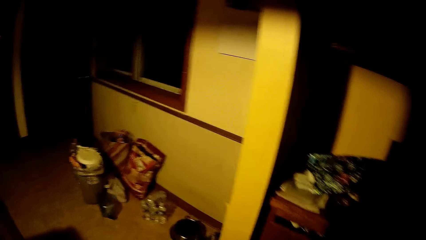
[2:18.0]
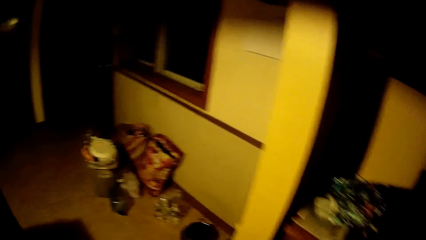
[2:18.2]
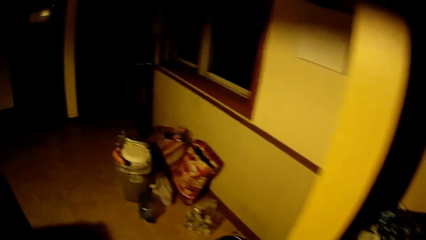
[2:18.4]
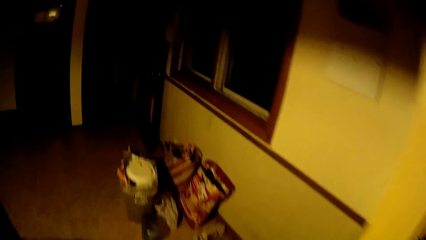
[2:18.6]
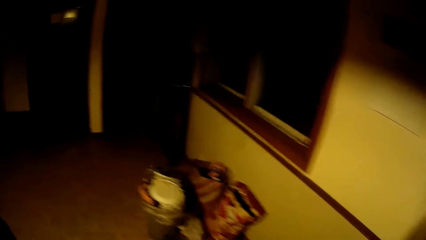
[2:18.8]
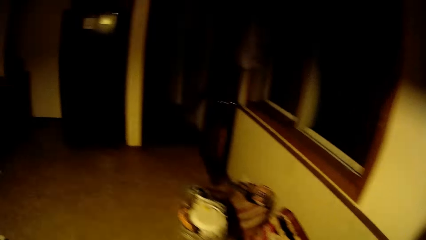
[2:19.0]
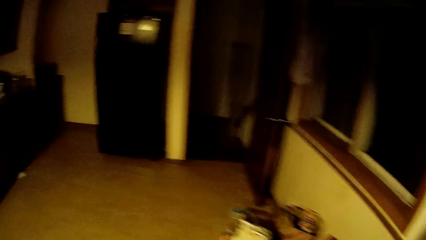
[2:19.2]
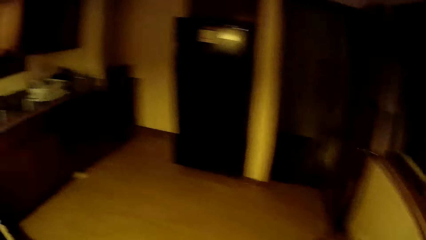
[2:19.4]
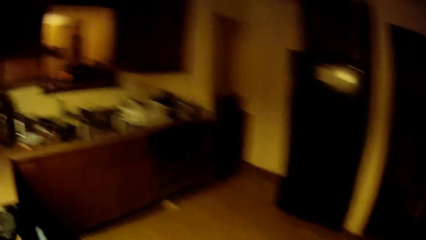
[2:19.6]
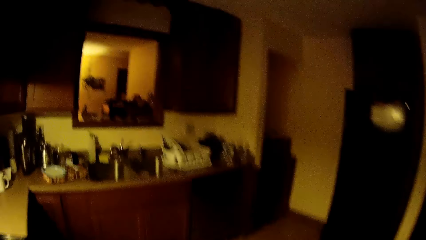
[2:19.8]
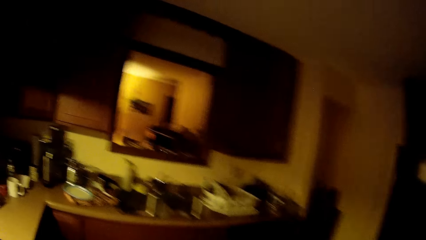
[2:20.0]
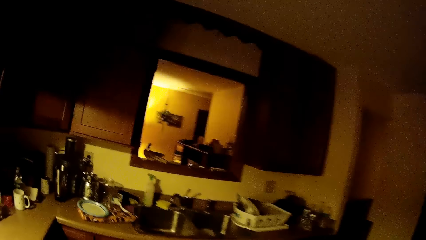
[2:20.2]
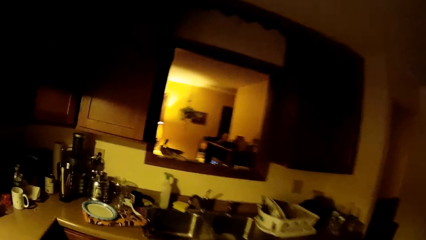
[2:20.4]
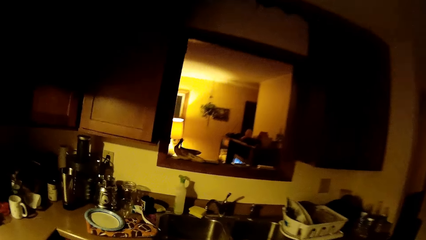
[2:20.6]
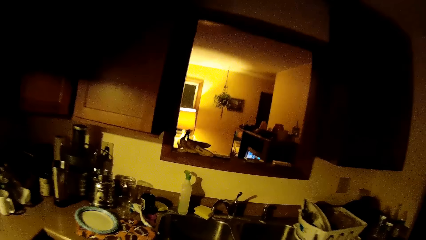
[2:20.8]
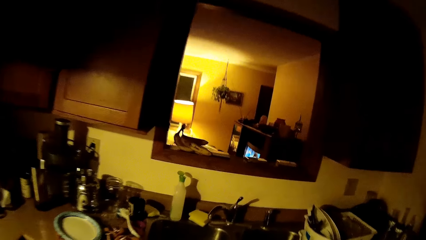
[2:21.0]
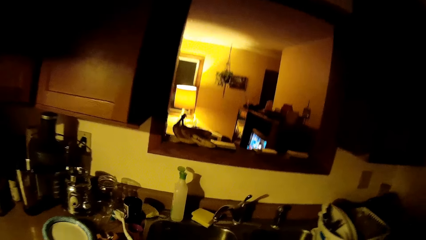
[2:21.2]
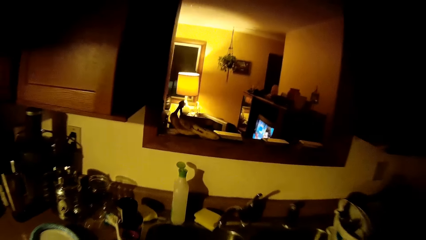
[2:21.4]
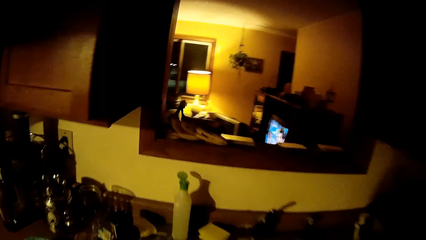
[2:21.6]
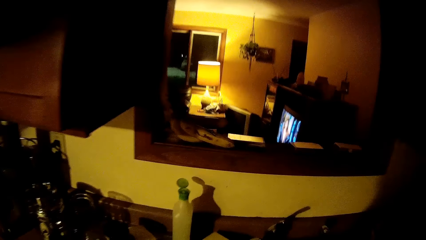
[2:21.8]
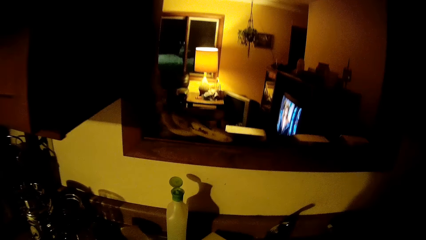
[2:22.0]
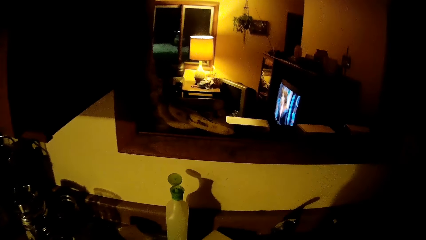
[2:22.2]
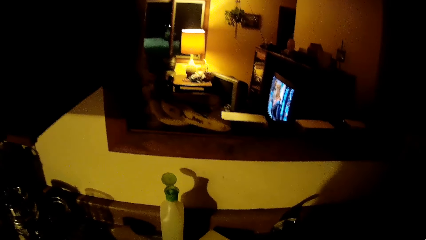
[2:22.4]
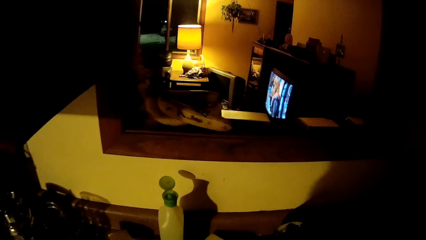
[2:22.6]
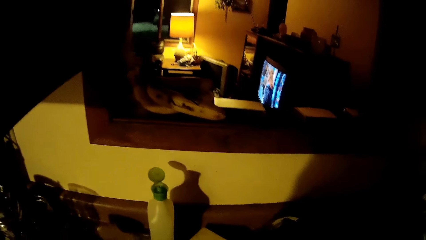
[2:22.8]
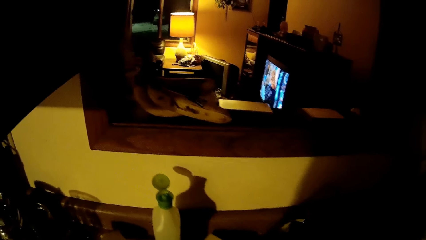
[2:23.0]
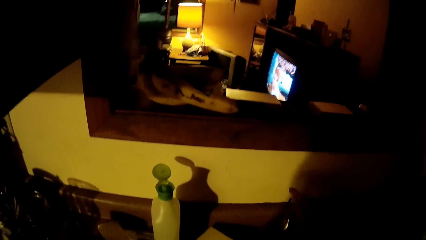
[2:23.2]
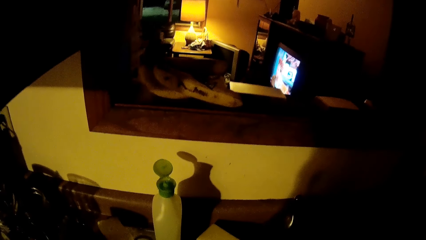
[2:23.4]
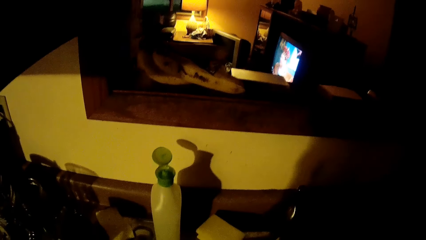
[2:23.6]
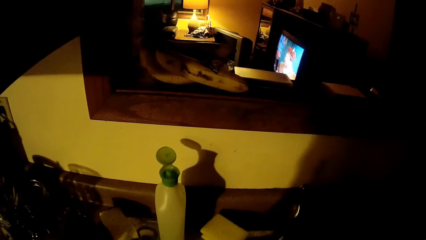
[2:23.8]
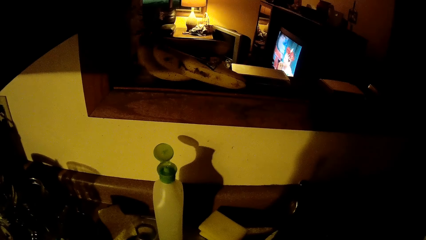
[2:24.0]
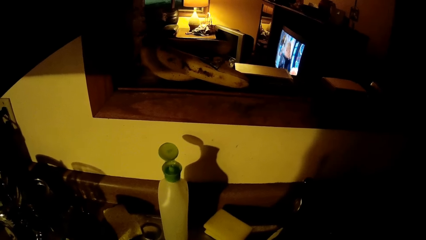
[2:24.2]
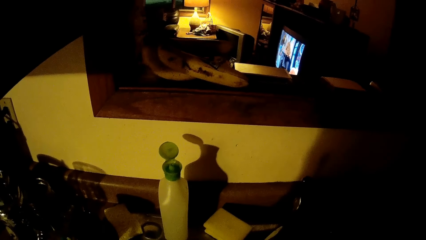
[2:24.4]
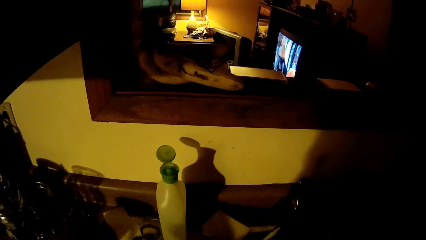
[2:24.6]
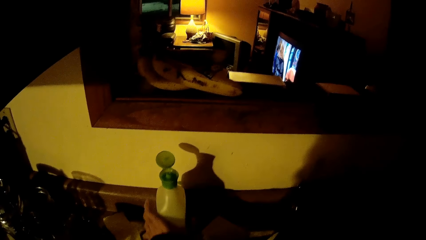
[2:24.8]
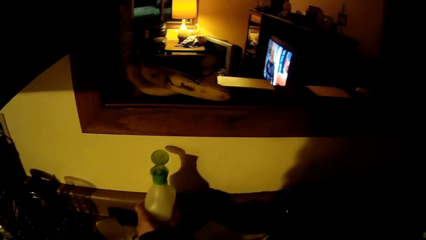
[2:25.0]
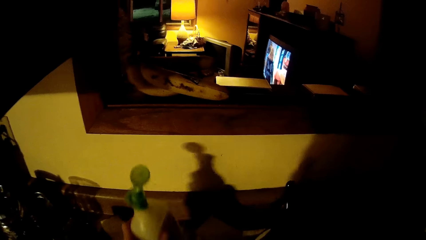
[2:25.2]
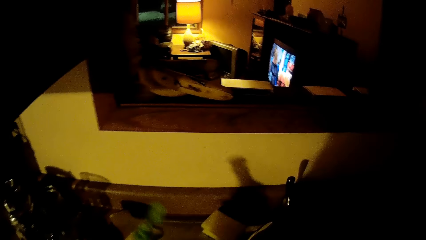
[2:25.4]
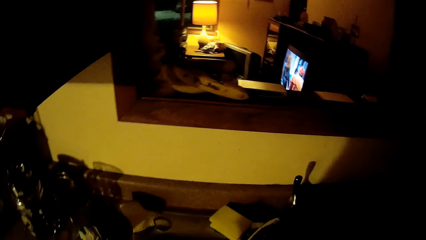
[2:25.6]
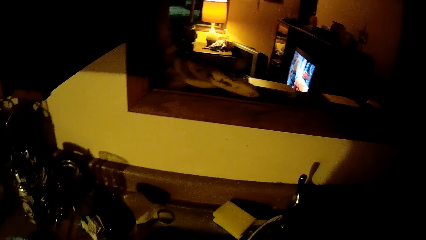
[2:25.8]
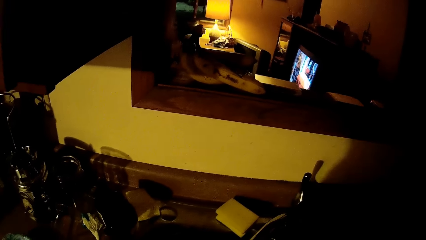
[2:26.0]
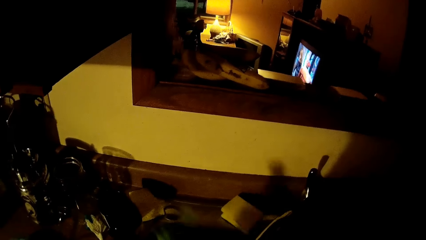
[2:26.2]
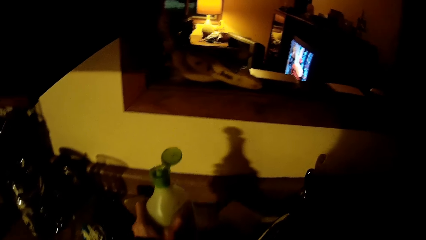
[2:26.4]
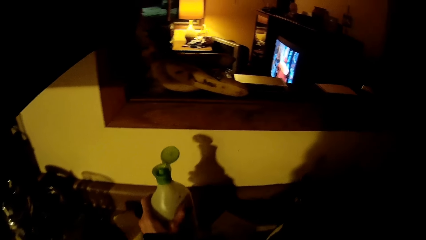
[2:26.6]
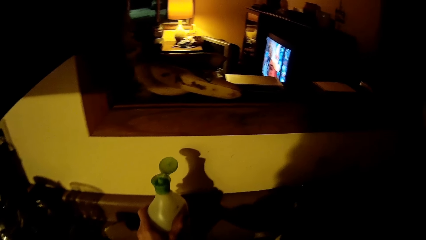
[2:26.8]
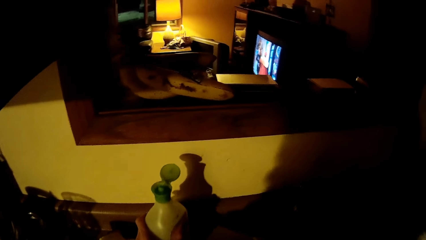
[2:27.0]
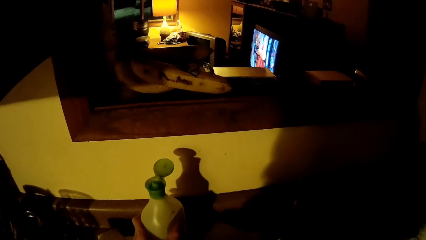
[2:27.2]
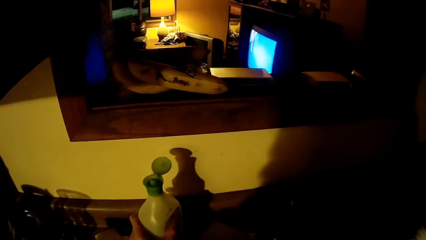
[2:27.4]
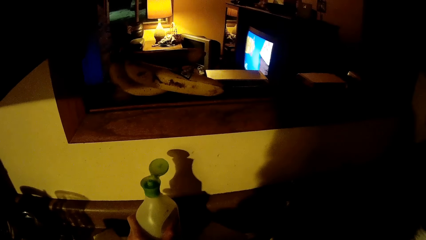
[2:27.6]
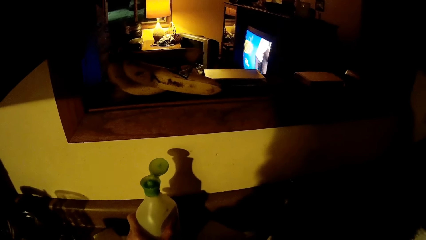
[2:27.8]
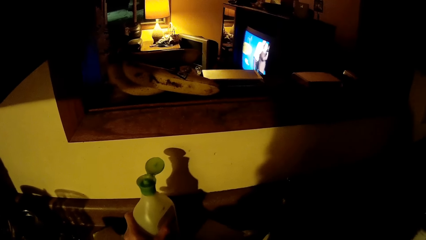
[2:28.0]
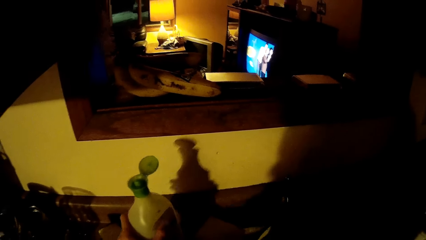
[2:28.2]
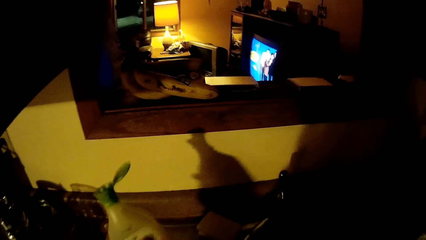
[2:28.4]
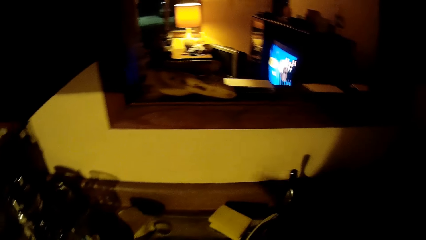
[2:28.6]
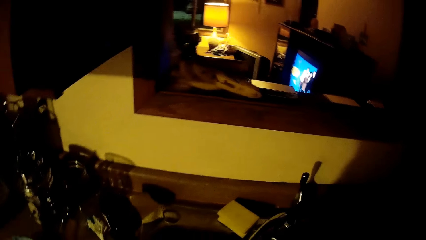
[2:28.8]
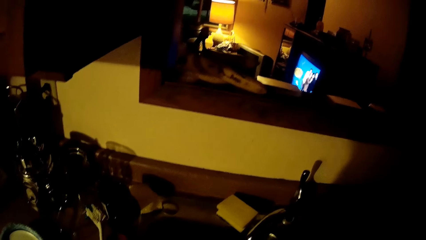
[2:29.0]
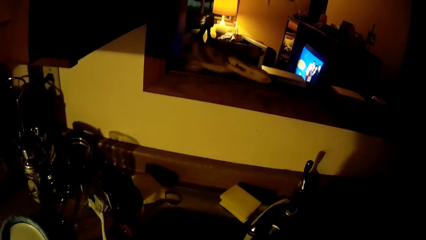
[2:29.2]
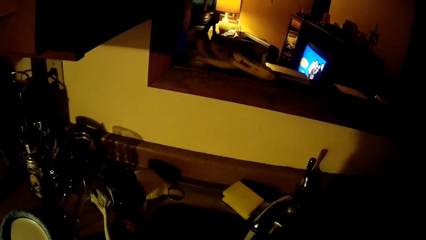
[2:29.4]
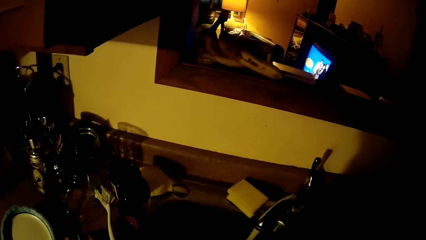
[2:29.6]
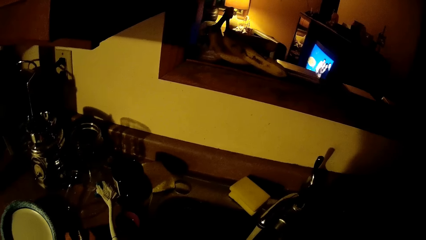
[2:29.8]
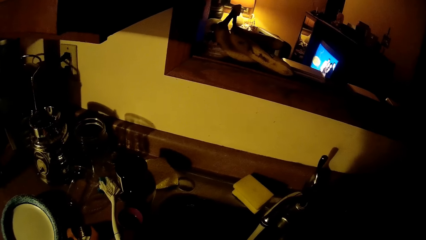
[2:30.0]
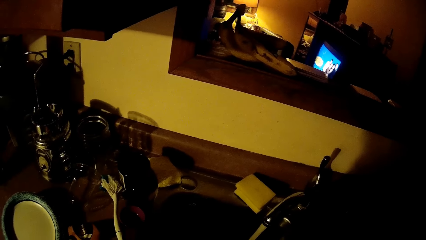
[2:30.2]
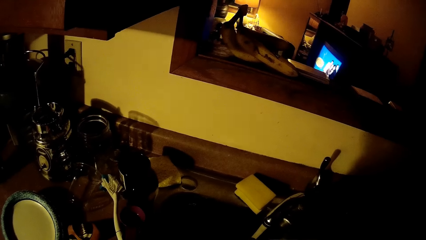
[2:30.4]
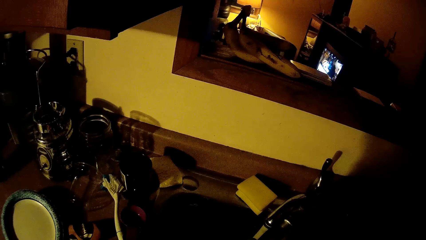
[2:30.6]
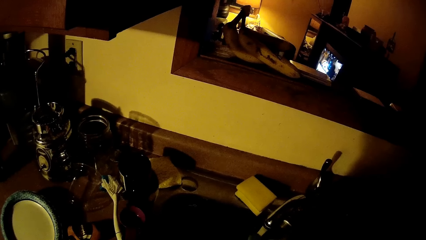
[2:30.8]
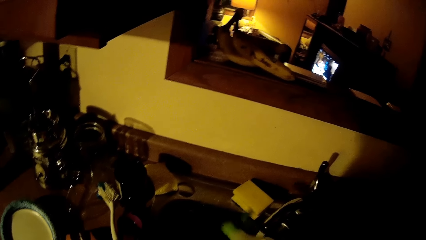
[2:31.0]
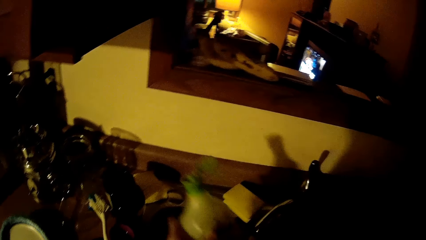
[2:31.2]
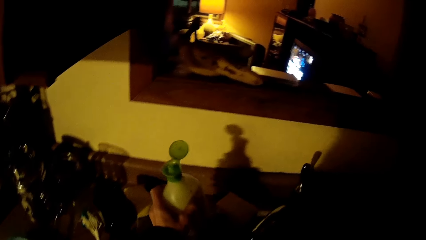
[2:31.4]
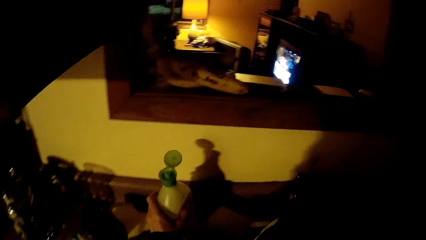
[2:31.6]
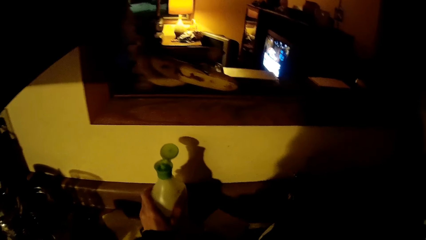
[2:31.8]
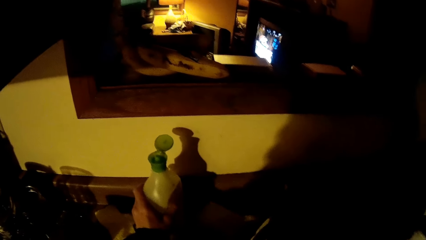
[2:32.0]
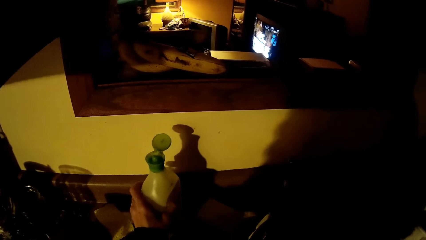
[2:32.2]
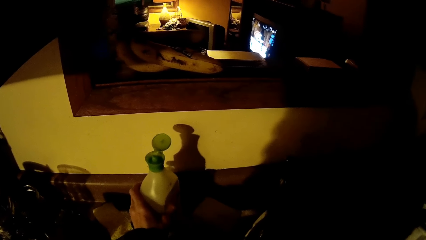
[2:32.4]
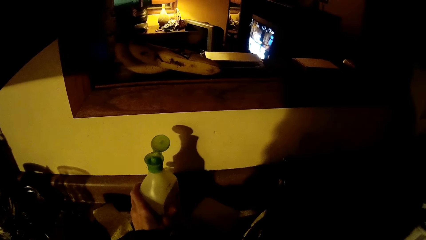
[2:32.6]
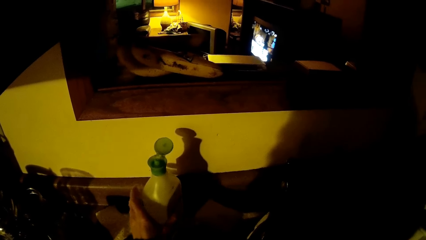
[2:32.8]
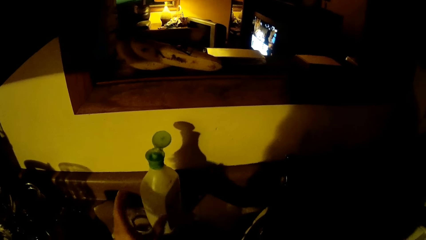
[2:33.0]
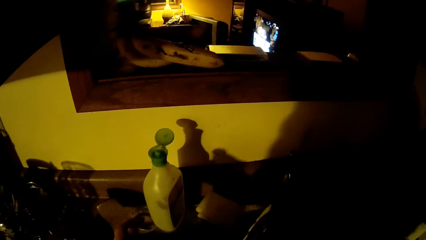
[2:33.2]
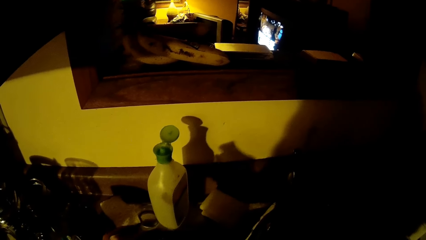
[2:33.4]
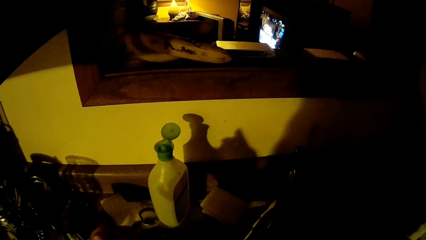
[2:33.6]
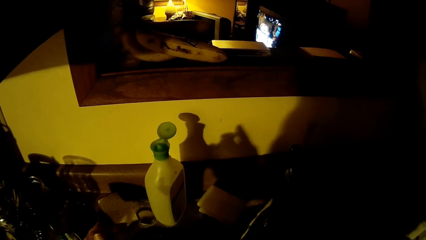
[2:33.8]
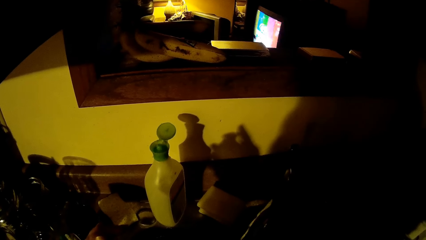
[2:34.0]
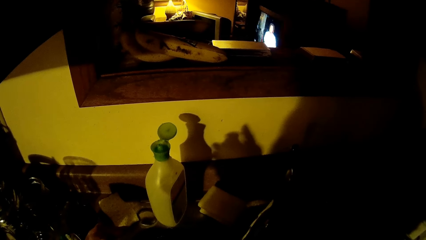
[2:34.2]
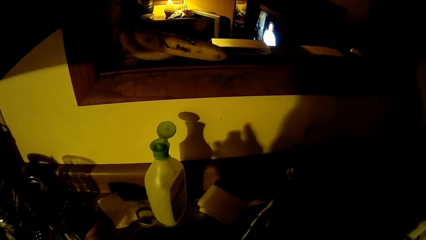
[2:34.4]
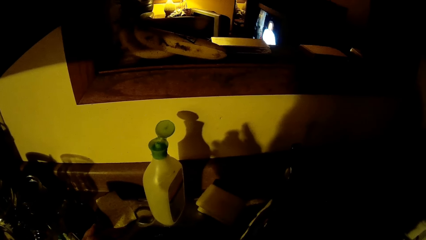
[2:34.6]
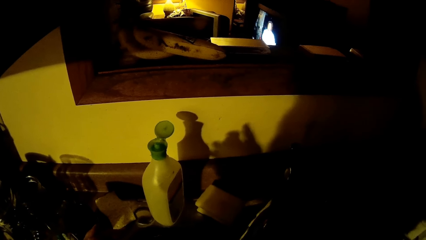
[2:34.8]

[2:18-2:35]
The camera wearer walks into the kitchen. He picks up a tube on the cabinet with his left hand. He drops the tube in his left hand on the cabinet. He picks up the tube on the cabinet with his left hand. He drops the tube in his left hand on the cabinet.
